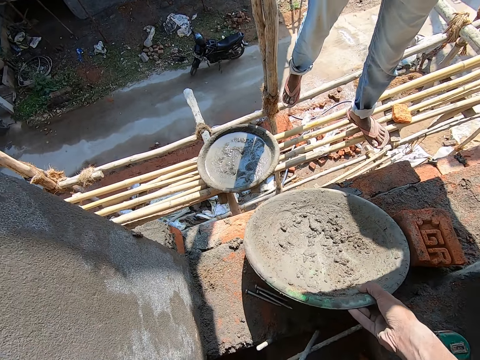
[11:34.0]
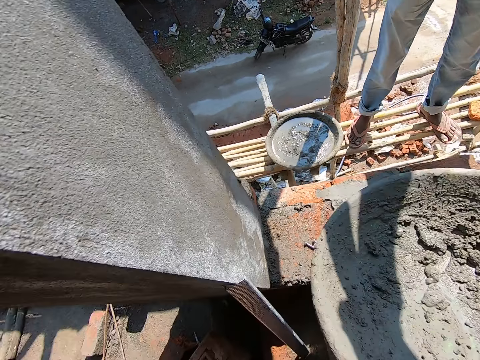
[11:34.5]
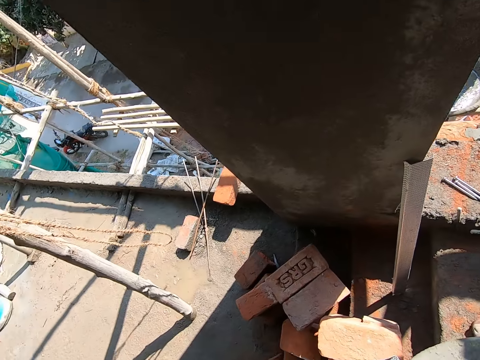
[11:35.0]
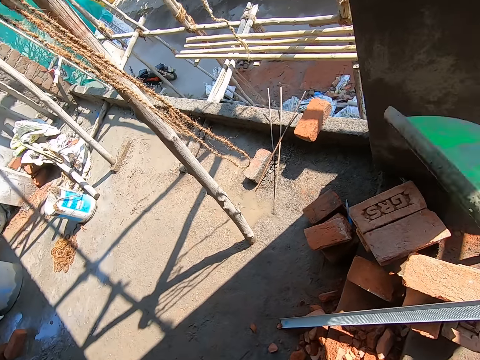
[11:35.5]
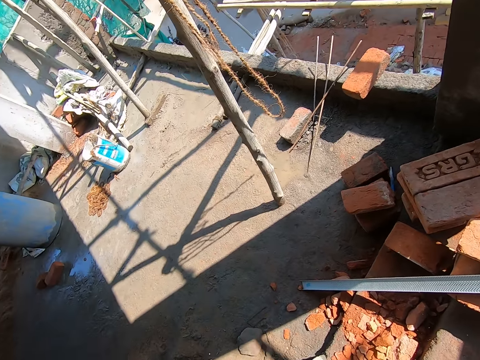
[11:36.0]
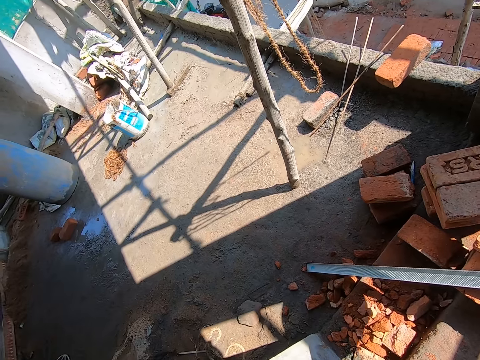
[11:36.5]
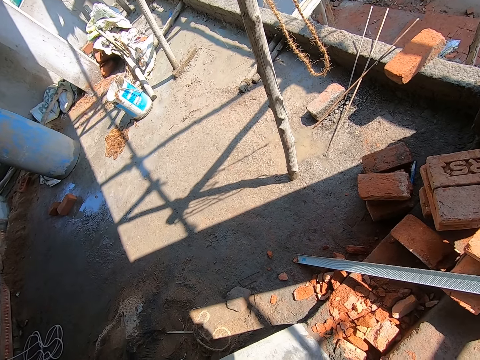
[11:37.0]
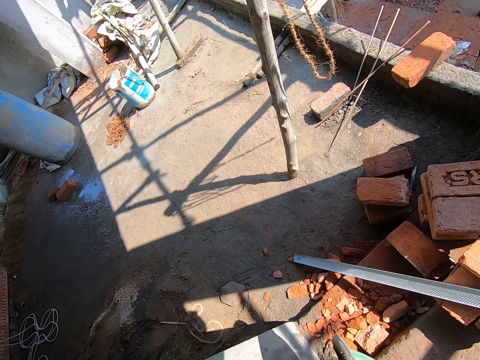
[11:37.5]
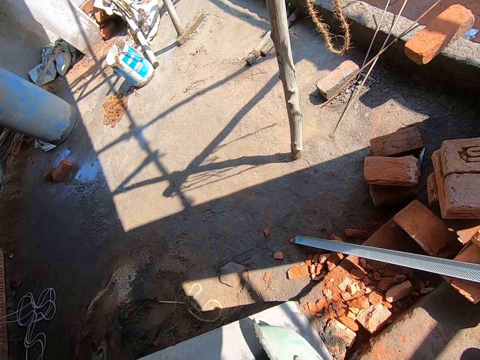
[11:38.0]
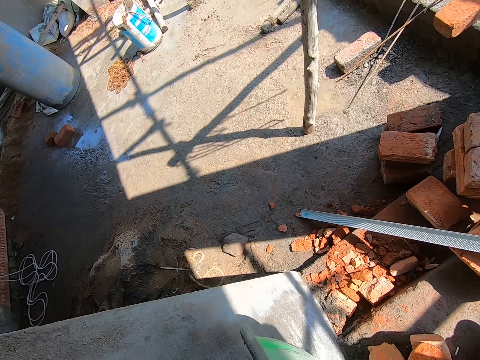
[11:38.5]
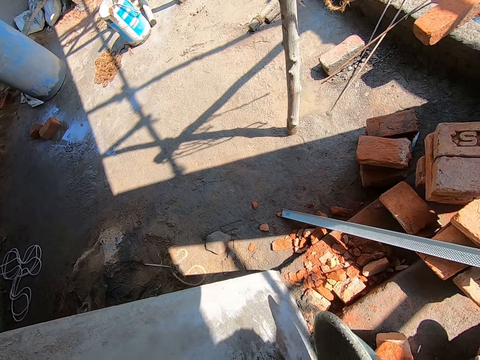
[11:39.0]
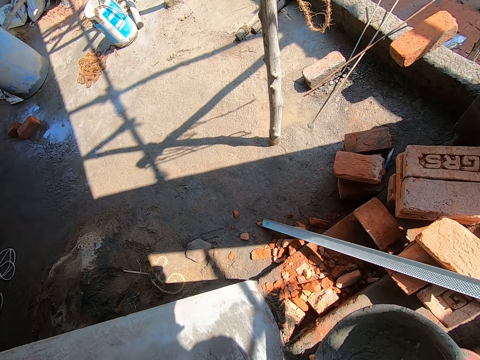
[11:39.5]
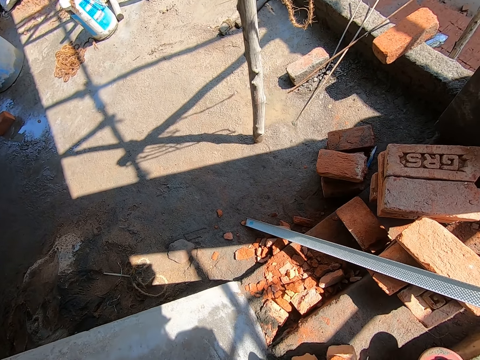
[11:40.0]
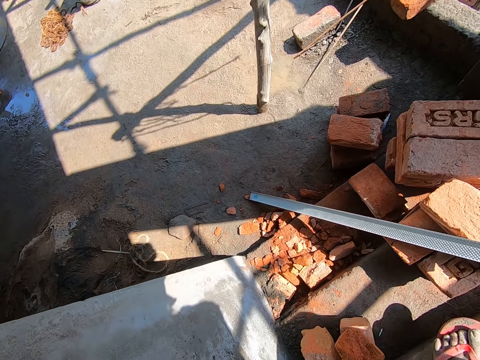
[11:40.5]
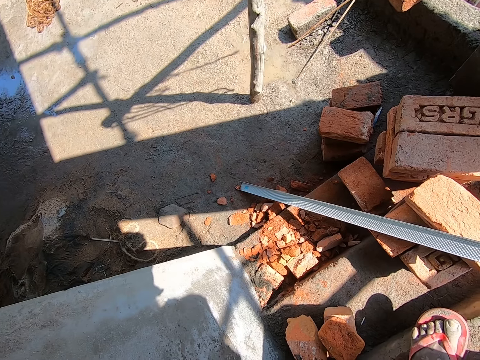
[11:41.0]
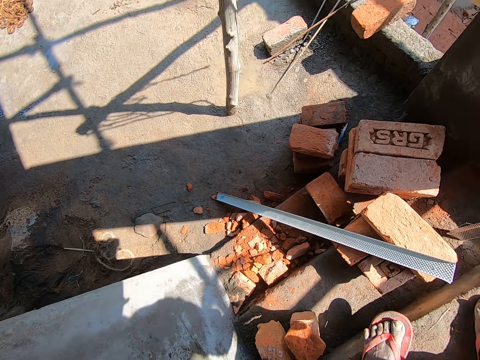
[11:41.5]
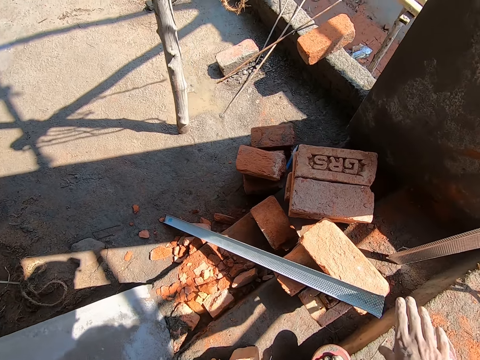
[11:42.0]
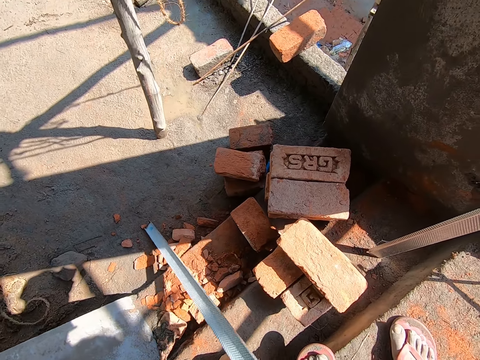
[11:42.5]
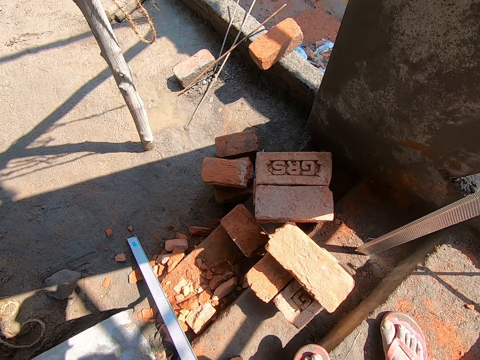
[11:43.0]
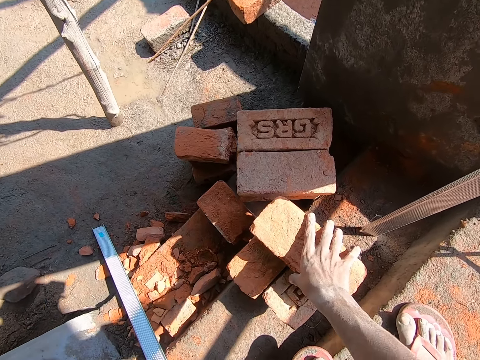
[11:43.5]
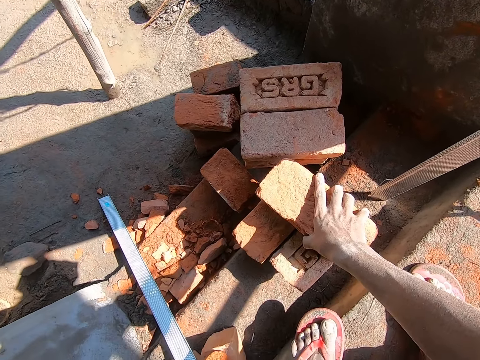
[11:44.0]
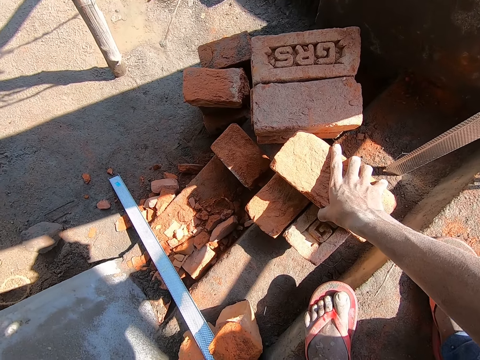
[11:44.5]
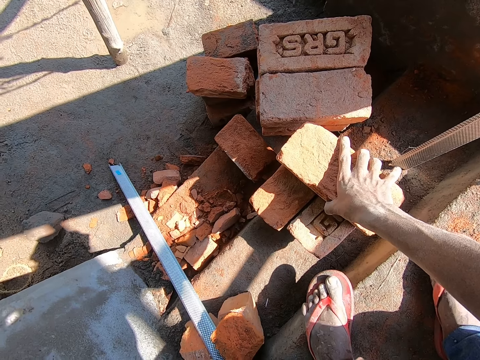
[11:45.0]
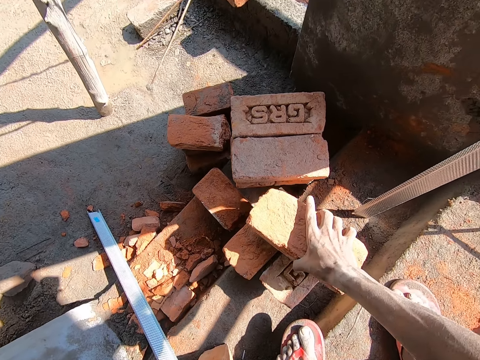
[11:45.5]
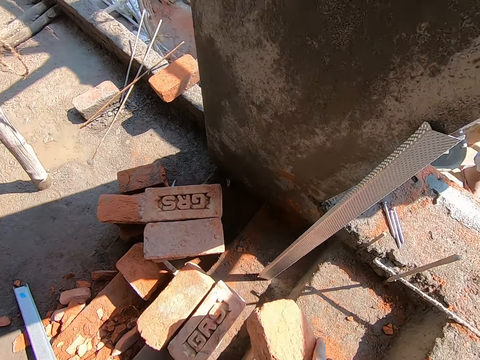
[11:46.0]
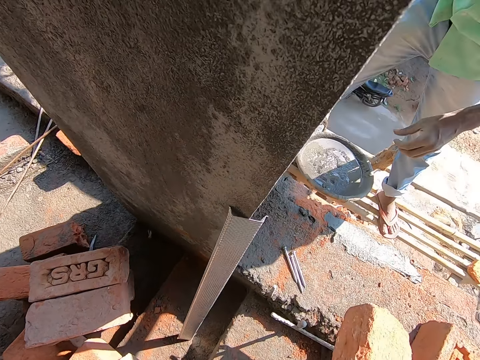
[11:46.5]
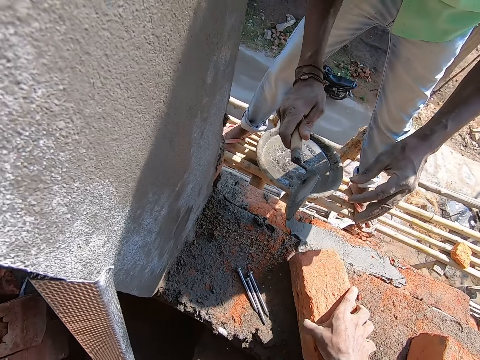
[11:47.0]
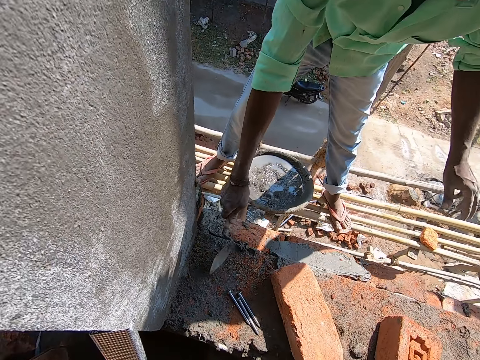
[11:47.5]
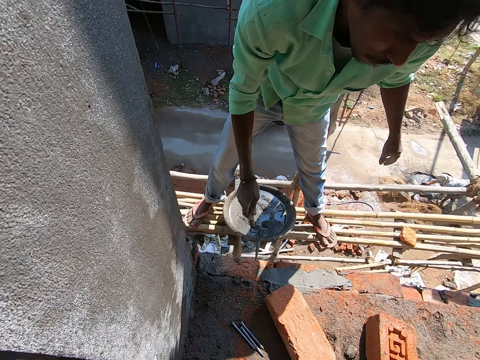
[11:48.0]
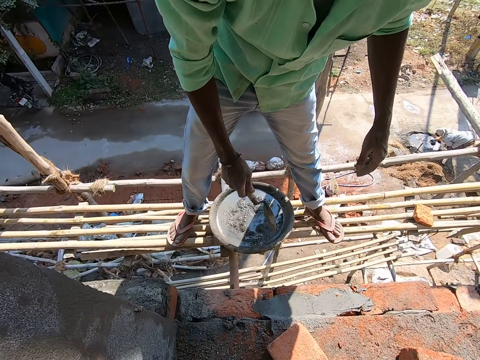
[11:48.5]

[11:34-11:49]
The camera wearer picks a concrete bowl from the floor with his right hand. He hits the concrete bowl on the wall with his right hand. He scrapes the concrete bowl on the wall with his right hand. He moves a steel on the floor with his right hand. He holds a brick on the floor with his right hand. He picks the brick from the floor with his right hand. He places the brick on the floor with his right hand. A man hits the trowel on the floor with his right hand.

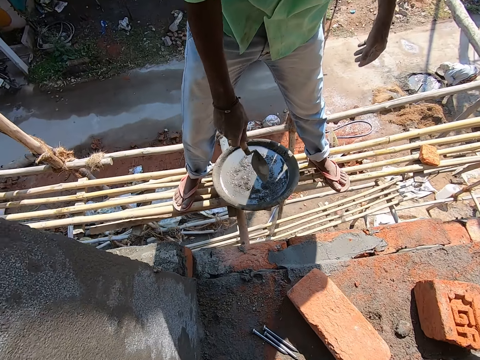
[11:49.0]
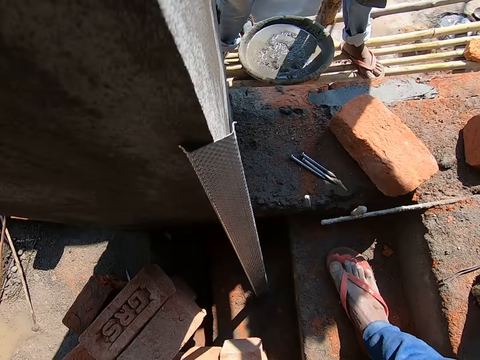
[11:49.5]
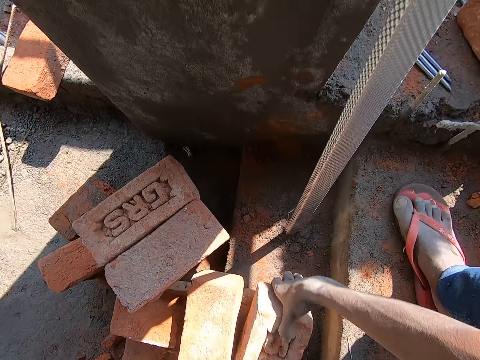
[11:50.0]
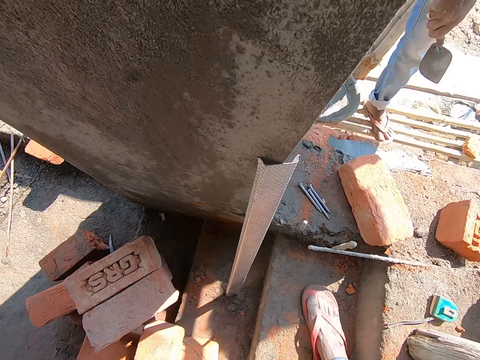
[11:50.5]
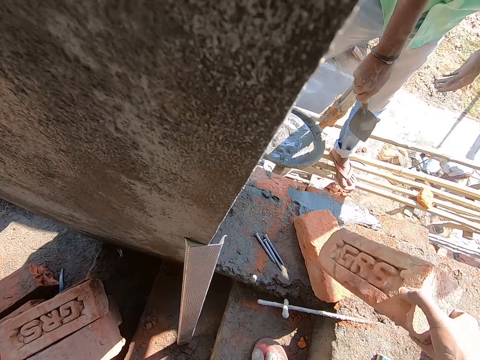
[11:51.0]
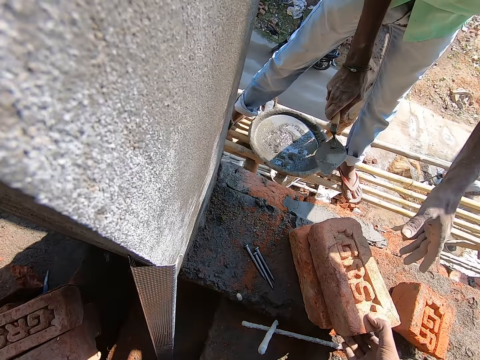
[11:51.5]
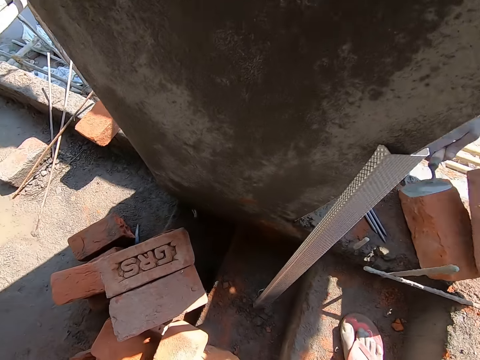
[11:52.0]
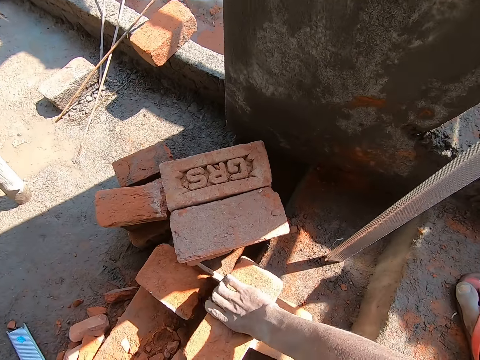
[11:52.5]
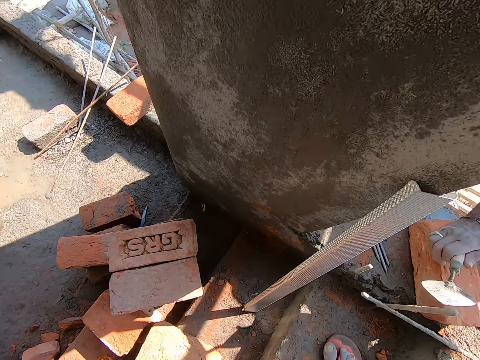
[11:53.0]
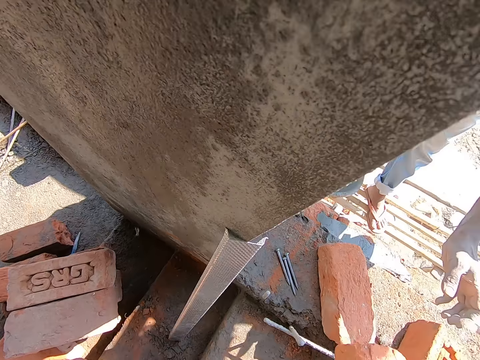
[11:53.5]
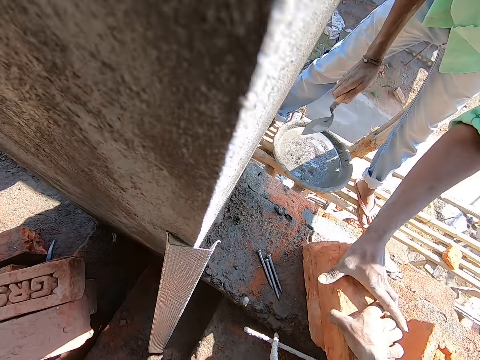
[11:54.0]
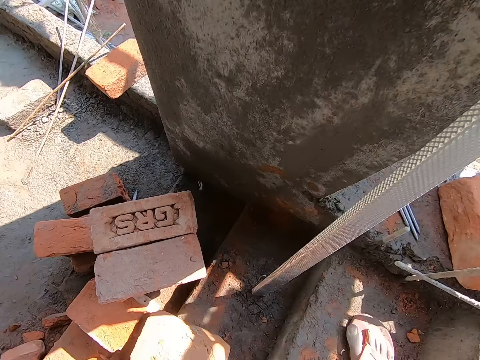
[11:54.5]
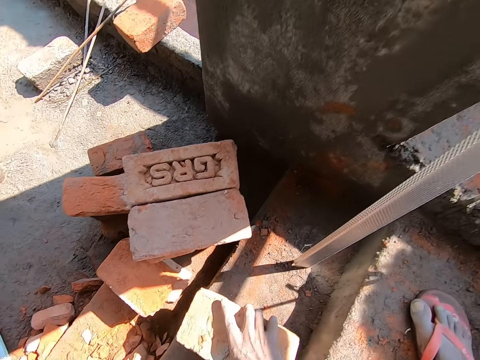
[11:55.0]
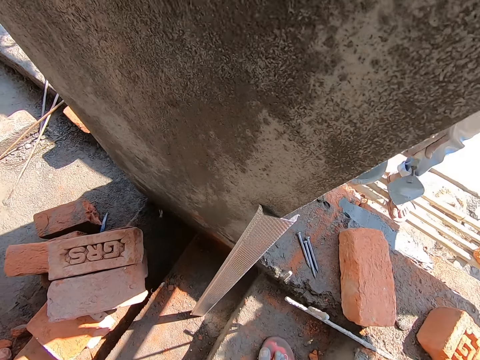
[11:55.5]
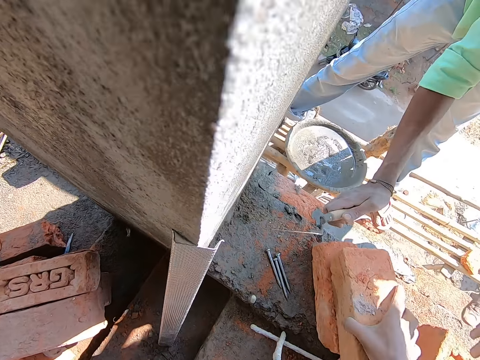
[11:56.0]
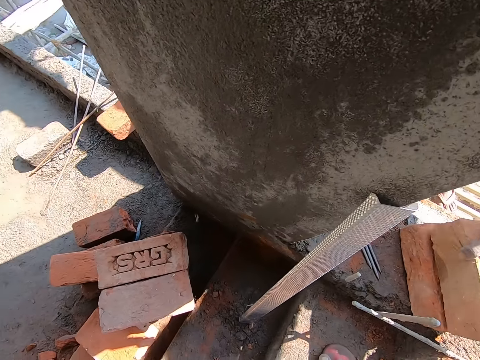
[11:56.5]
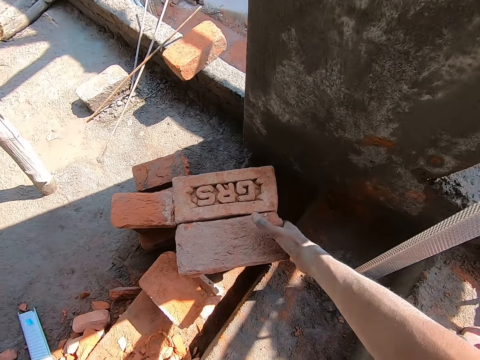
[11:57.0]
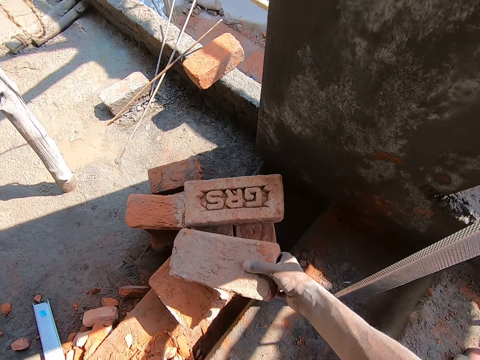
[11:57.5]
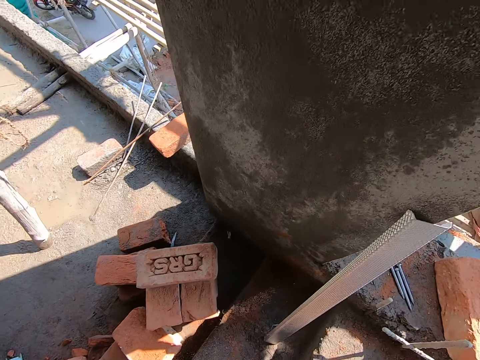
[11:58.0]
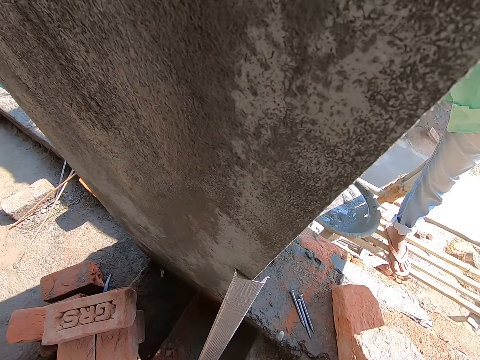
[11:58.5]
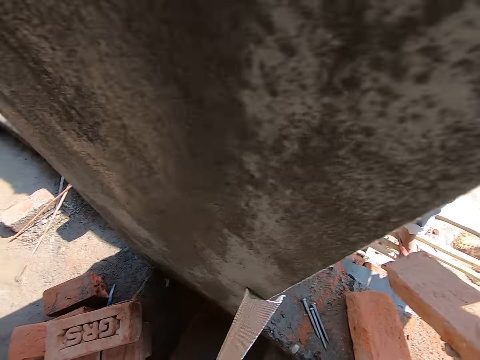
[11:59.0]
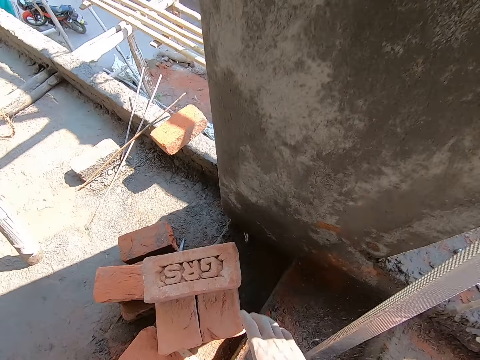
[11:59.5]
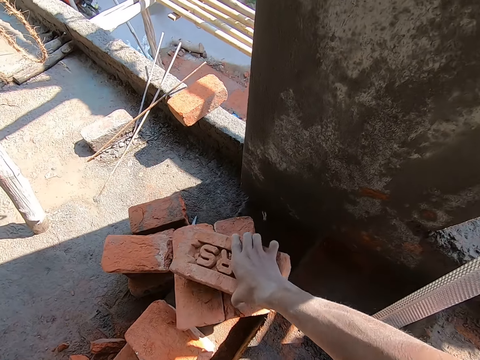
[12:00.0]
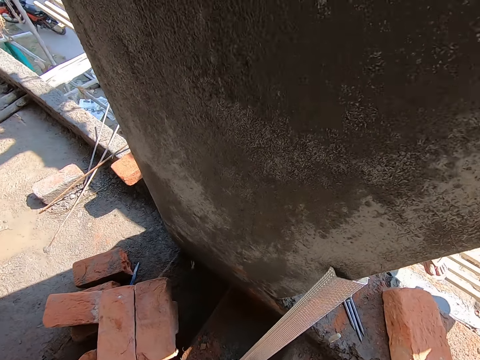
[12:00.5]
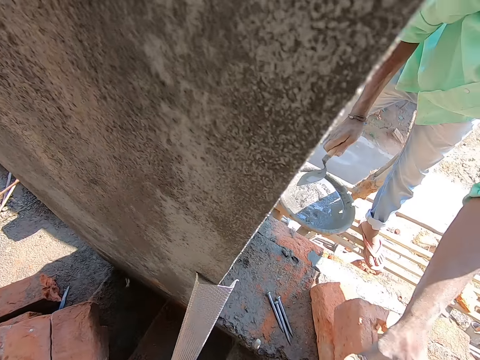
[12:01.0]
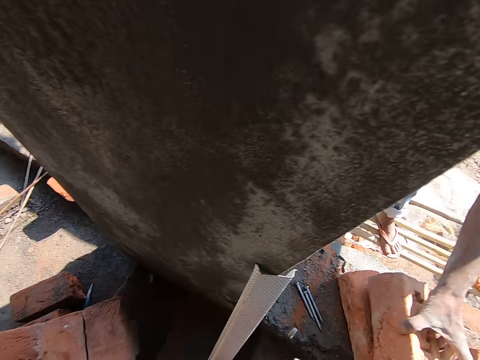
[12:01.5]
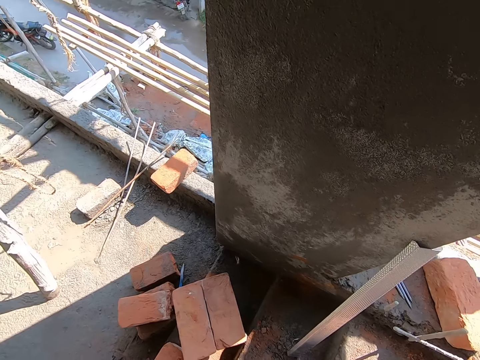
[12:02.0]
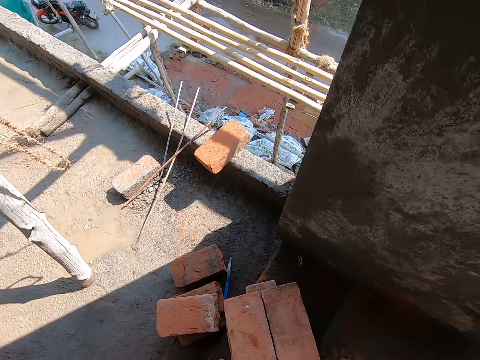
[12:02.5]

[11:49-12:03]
The camera wearer picks a brick from the floor with his right hand. He places the brick on the top of another brick on the floor with his right hand. A man picks the brick from the floor with his left hand. The camera wearer picks a brick from the floor with his right hand. He places the brick on the top of another brick on the floor with his right hand. The man picks the brick from the floor with his left hand. The camera wearer picks a brick from the floor with his right hand. He places the brick on the top of another brick on the floor with his right hand. The man picks the brick from the floor with his left hand. The camera wearer picks a brick from the floor with his right hand. He puts the brick down. He passes the brick to the man with his right hand. He picks a brick from the floor with his right hand. He puts the brick down. He passes the brick to the man with his right hand.
